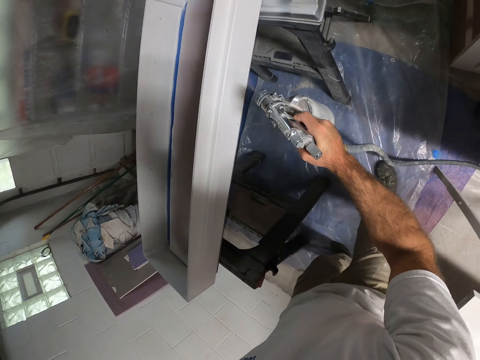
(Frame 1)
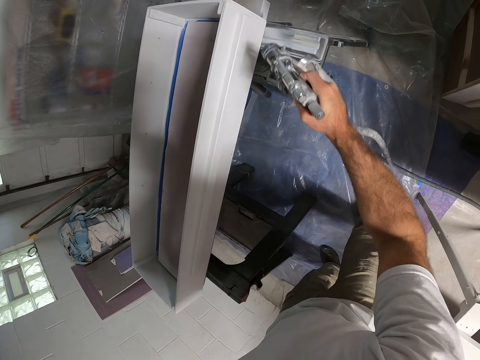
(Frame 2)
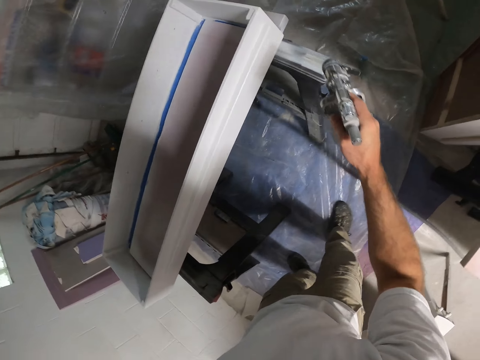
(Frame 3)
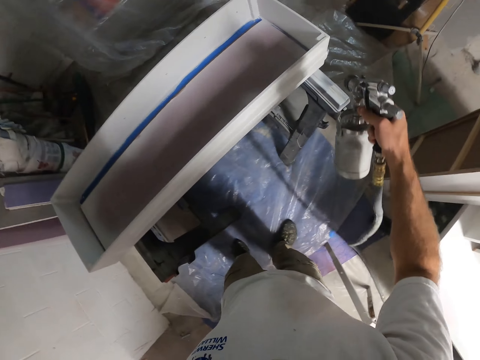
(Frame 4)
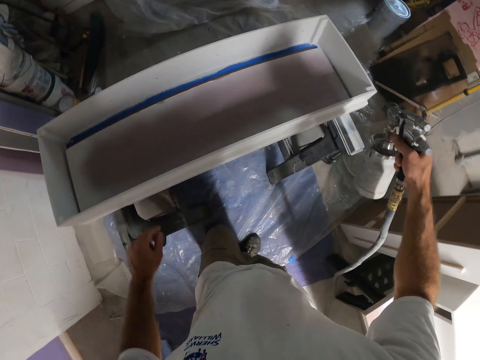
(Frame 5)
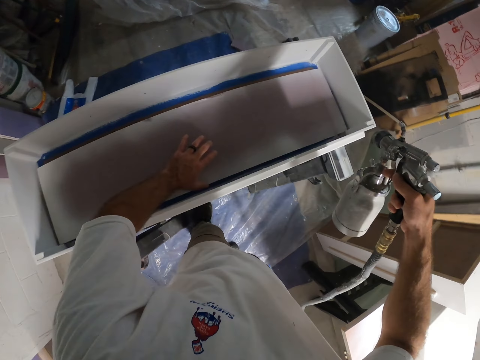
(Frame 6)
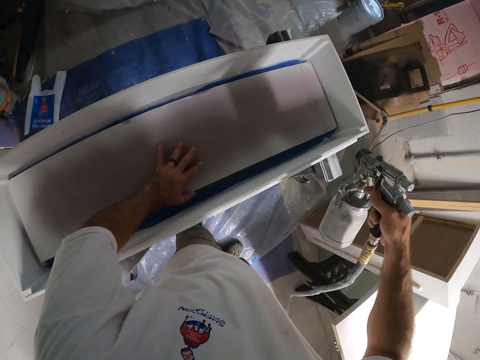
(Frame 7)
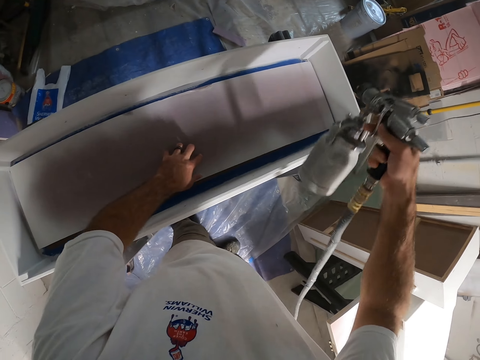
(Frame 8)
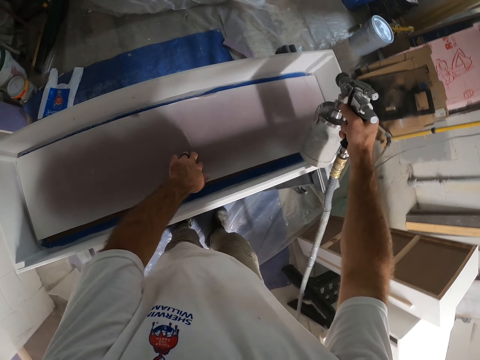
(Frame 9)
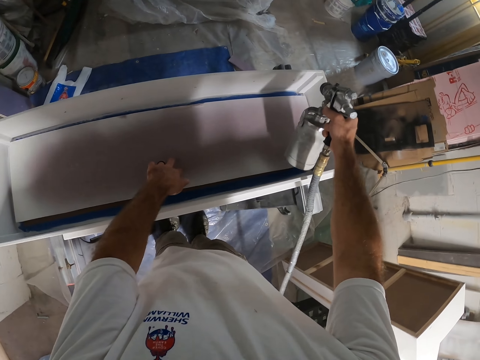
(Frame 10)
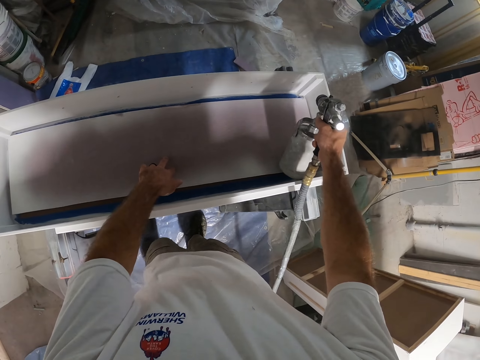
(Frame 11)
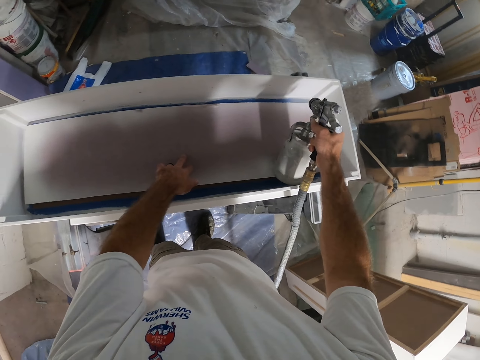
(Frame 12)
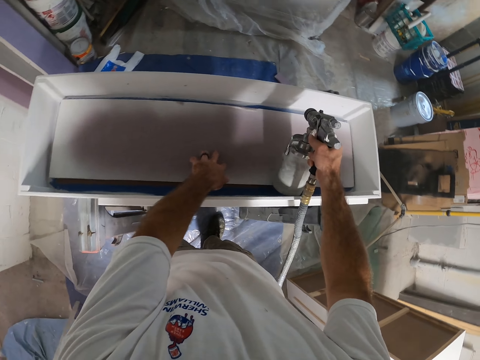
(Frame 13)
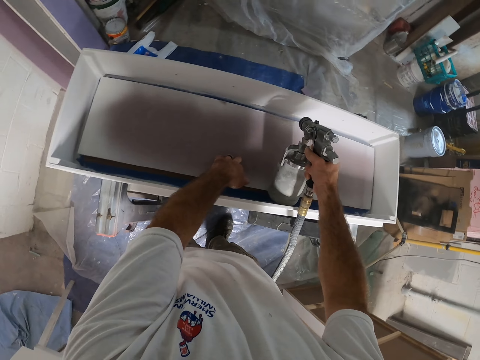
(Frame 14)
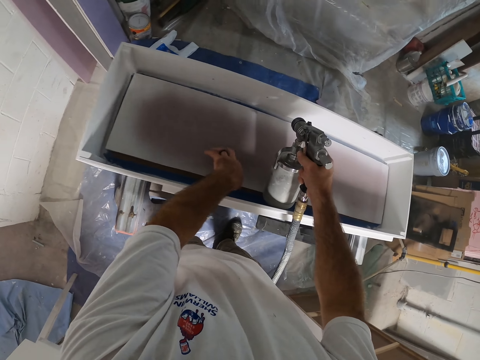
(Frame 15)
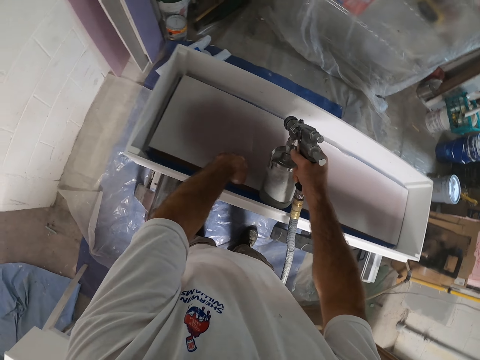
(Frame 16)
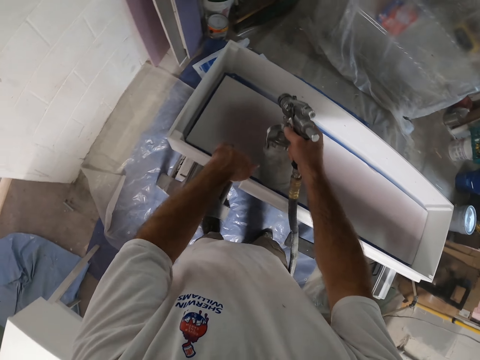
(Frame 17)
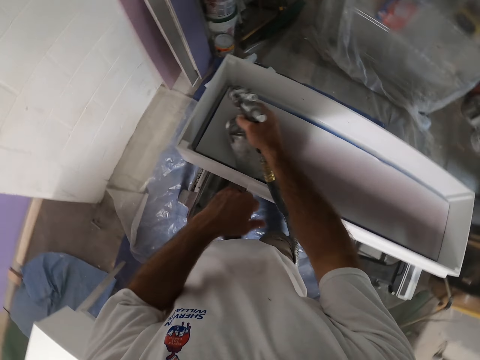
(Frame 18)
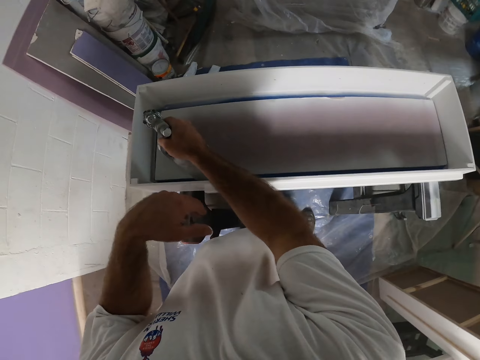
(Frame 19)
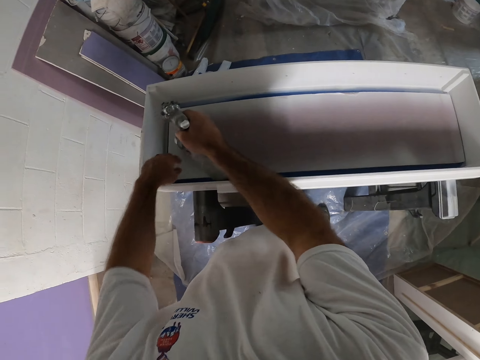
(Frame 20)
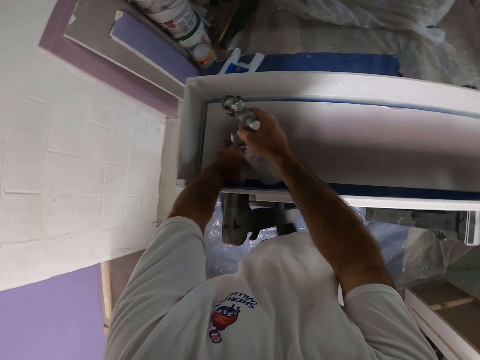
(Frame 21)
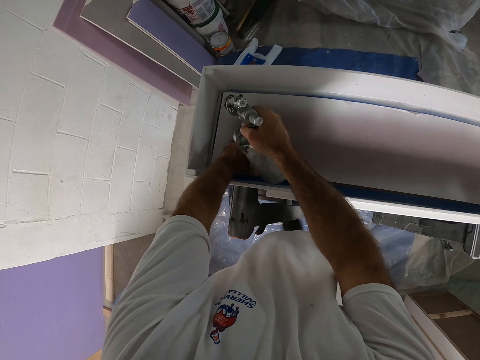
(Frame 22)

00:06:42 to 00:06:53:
The camera wearer touches the plank in the wooden box with his left hand. He pushes the board in the box. He sprays some paint from the spray gun at the wooden box with his right hand.

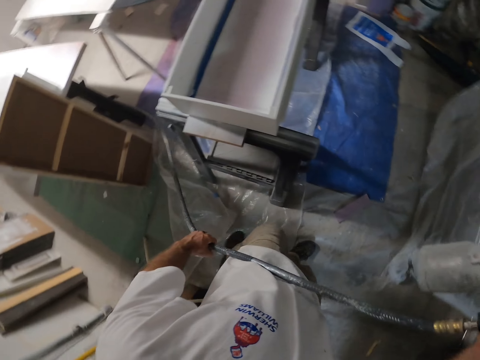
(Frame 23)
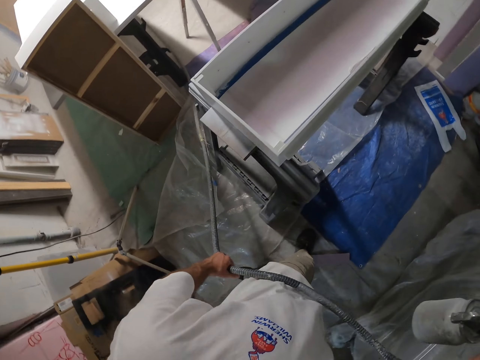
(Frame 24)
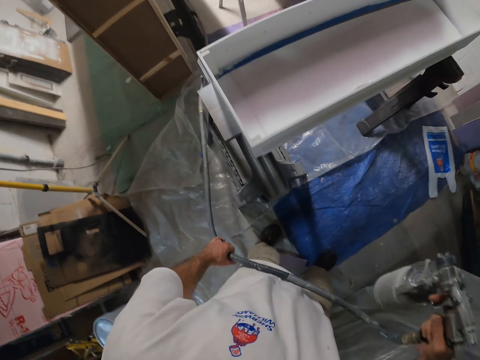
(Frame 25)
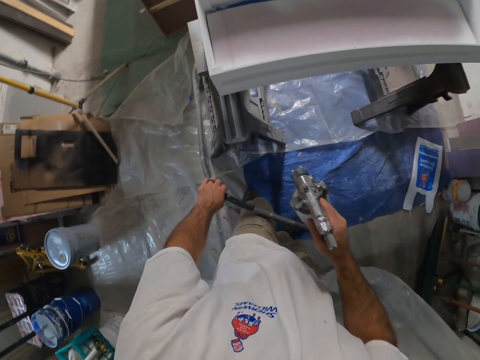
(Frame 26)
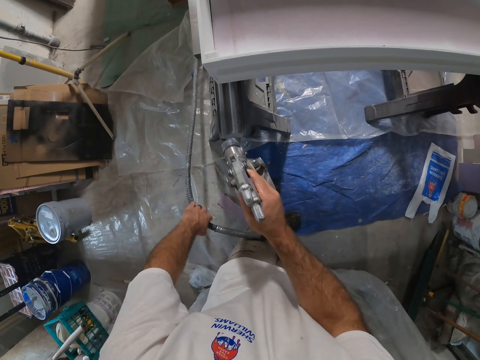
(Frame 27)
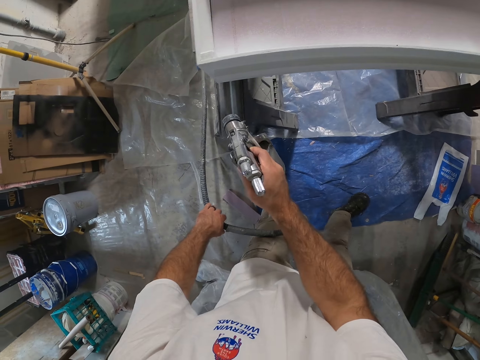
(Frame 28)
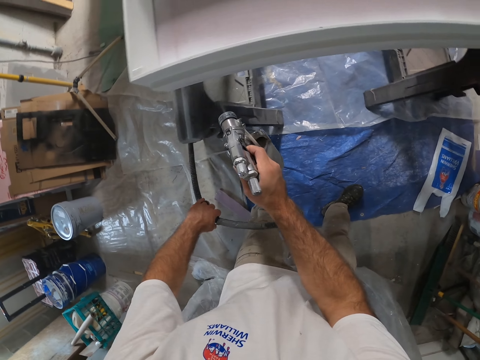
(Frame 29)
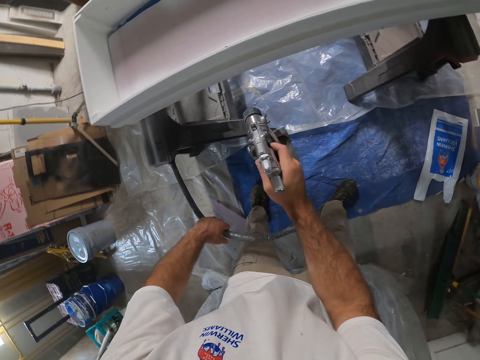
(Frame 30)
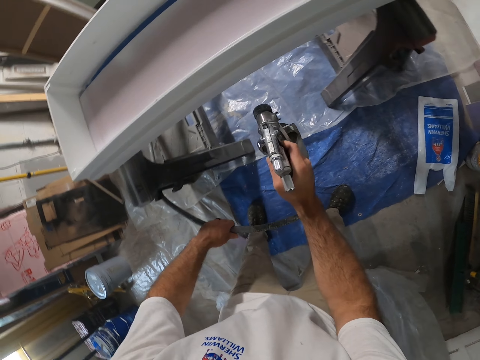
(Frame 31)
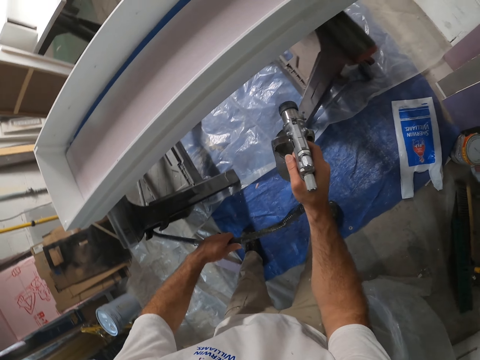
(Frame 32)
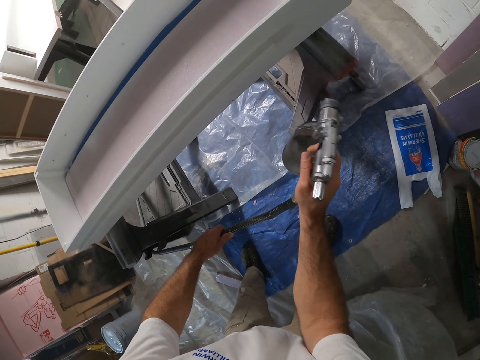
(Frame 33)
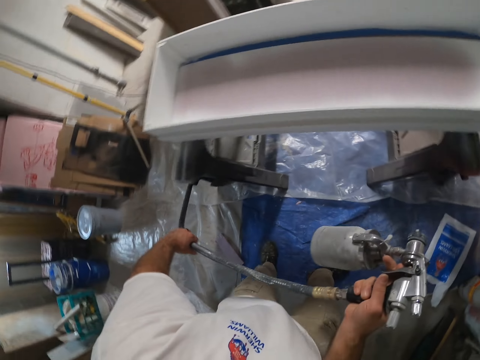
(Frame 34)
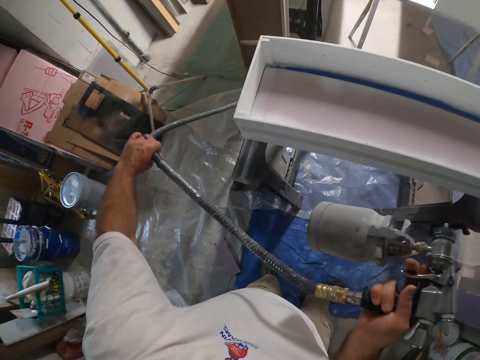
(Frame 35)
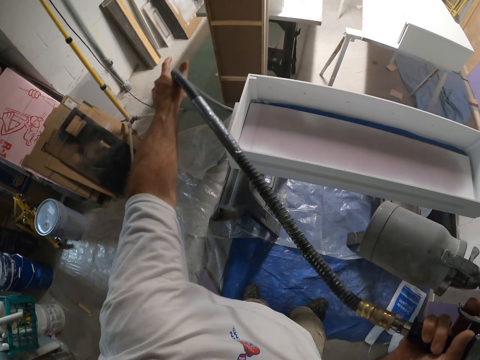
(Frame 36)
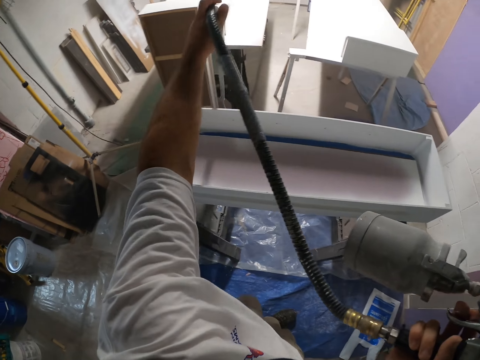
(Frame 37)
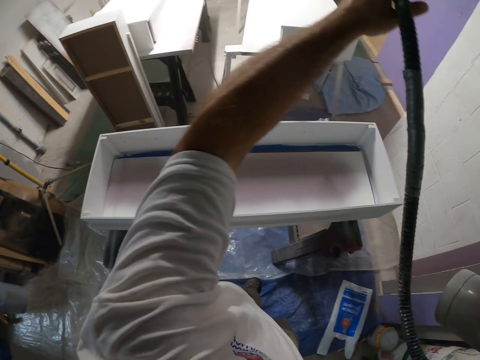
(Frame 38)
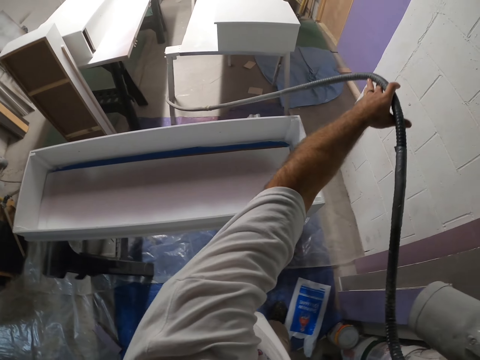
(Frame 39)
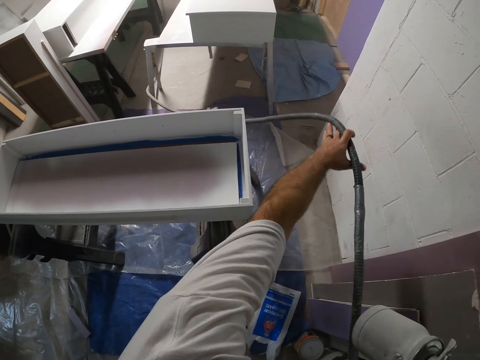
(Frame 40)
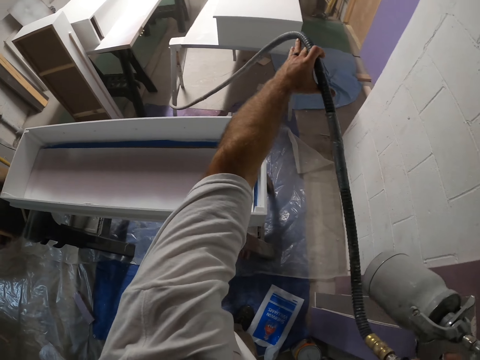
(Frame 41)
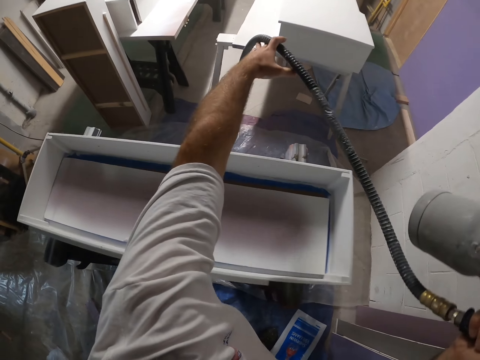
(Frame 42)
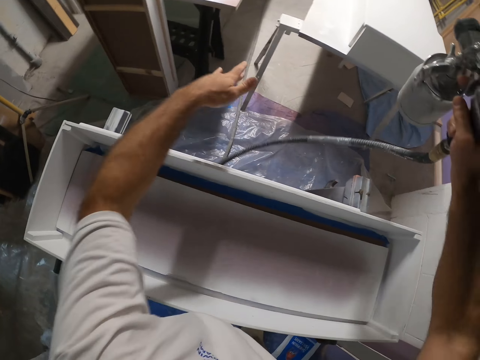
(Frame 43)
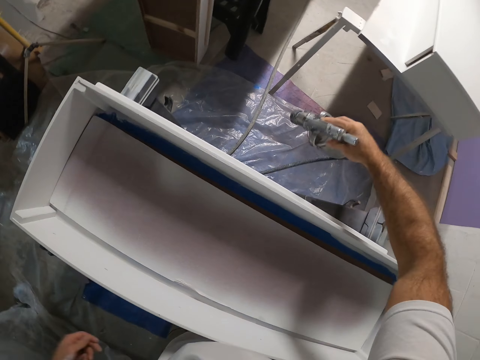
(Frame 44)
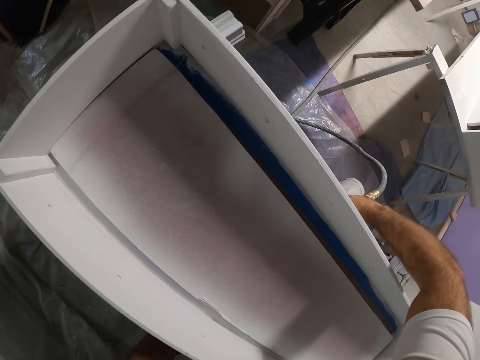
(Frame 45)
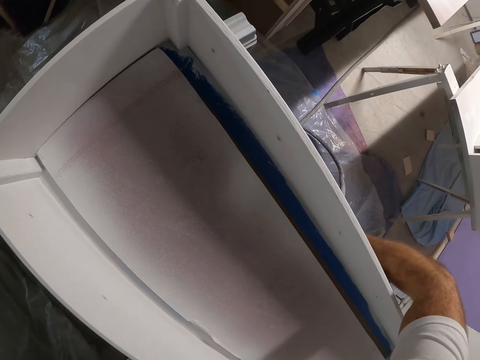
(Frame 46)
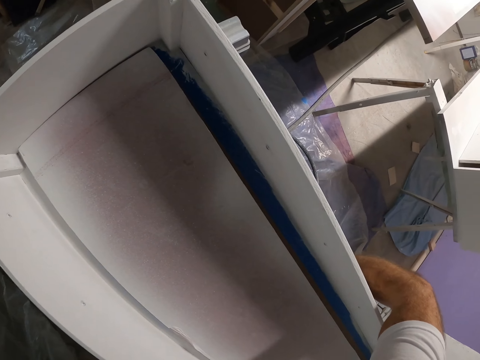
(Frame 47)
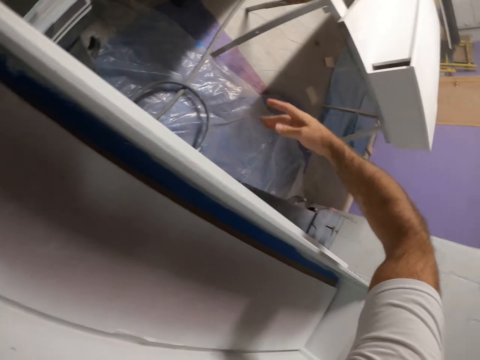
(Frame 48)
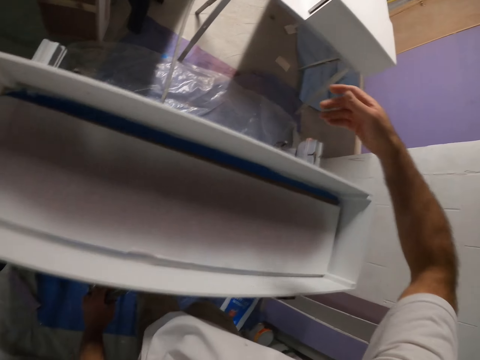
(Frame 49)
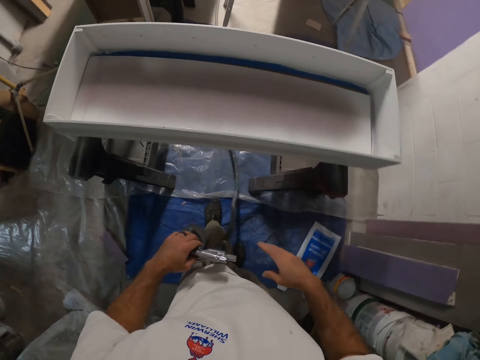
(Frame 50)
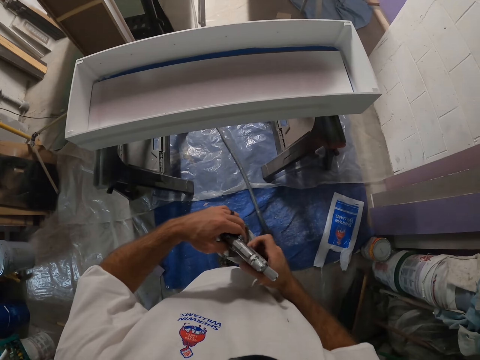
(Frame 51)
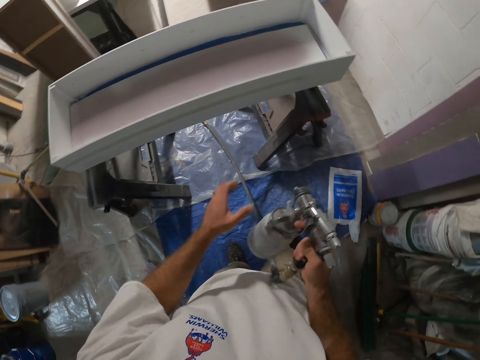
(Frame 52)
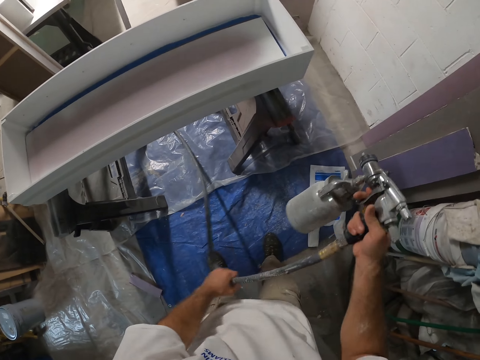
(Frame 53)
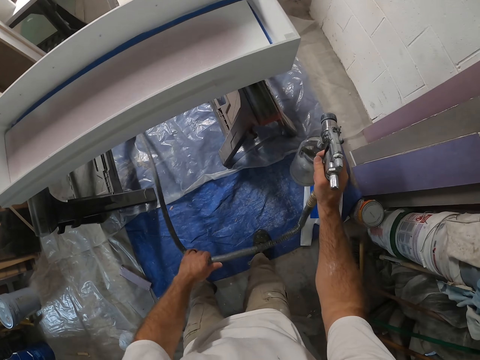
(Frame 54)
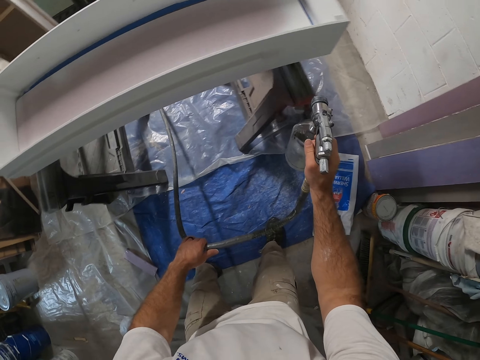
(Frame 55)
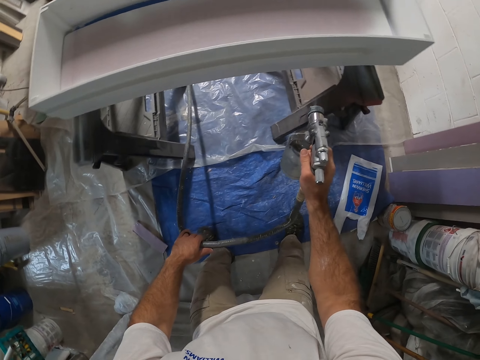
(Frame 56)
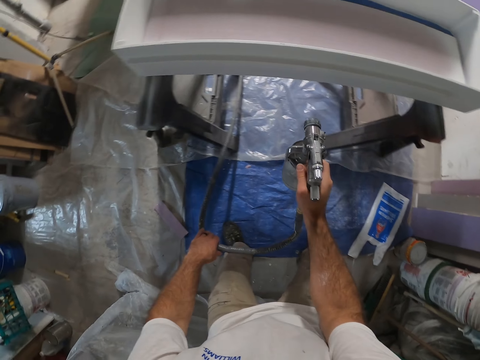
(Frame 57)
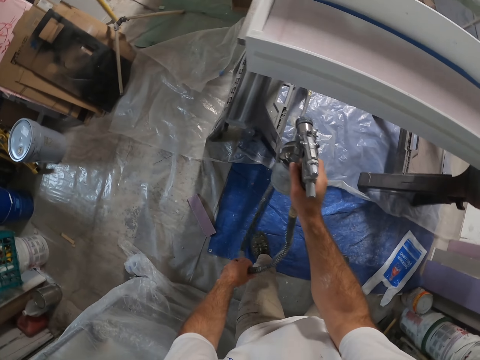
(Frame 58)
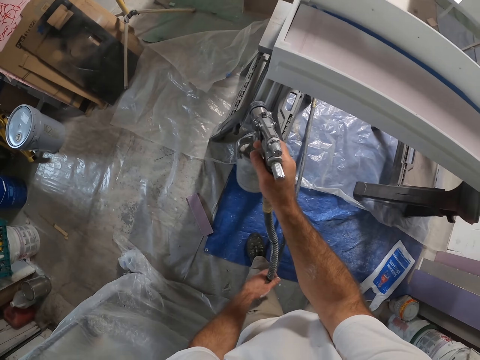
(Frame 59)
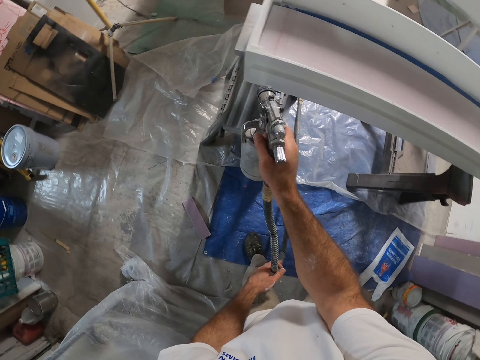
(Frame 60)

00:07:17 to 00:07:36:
The camera wearer pulls the cable. He sprays the box with the spray pump. He pulls up the cable. He drops the cord of the spray gun with his left hand. He passes the spray gun to his left hand from his right hand under the workbench. He passes the spray gun to his right hand from his left hand. He holds the cord of the spray gun with his left hand. He sprays some paint from the spray gun at the wooden box with his right hand.
